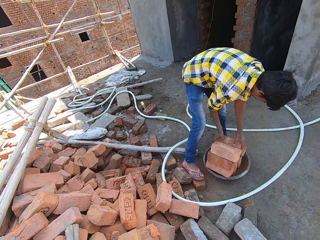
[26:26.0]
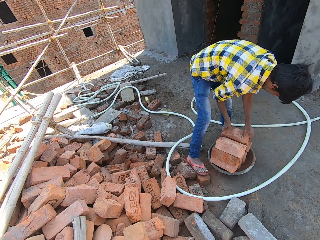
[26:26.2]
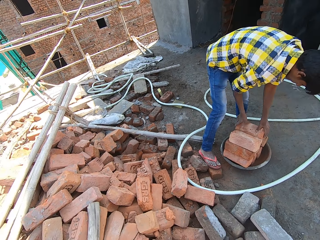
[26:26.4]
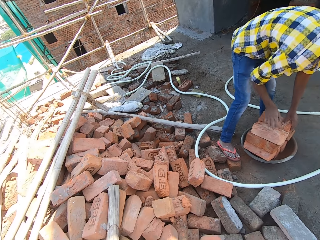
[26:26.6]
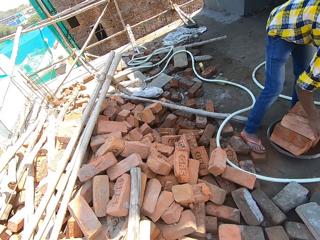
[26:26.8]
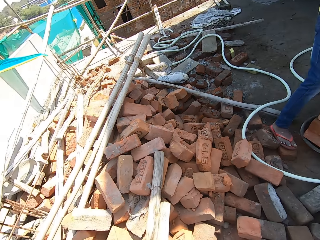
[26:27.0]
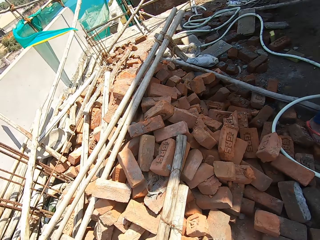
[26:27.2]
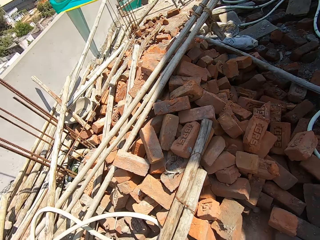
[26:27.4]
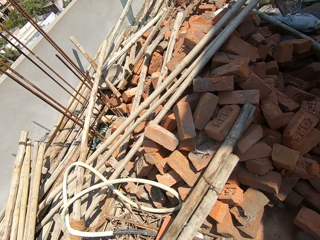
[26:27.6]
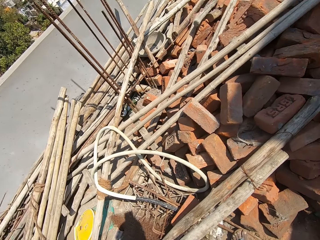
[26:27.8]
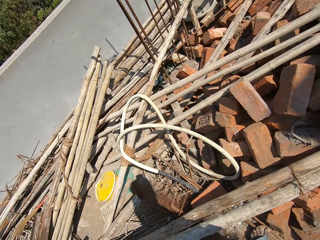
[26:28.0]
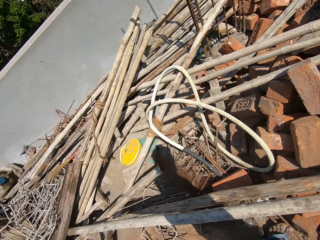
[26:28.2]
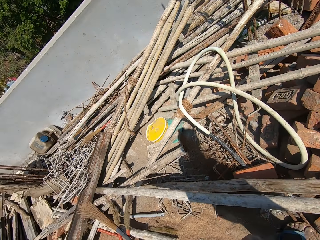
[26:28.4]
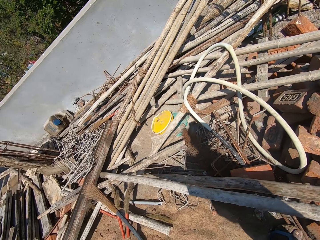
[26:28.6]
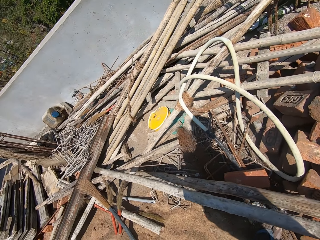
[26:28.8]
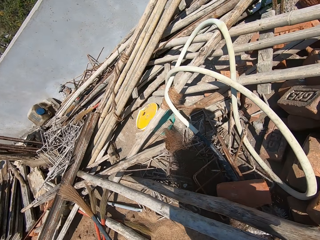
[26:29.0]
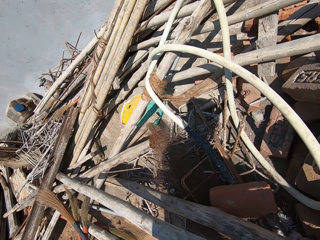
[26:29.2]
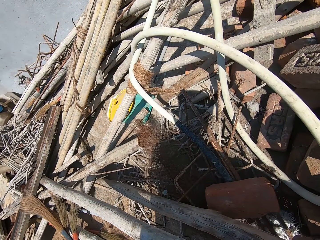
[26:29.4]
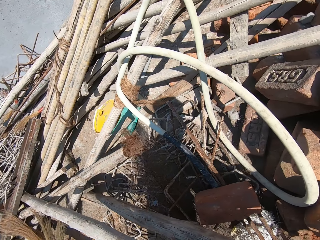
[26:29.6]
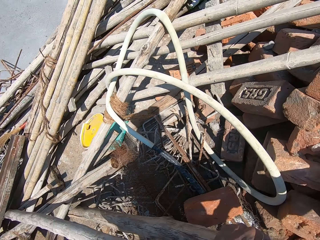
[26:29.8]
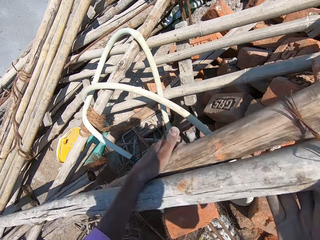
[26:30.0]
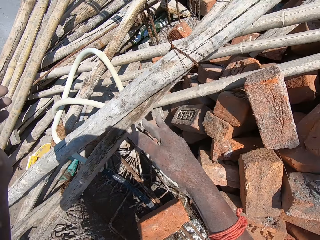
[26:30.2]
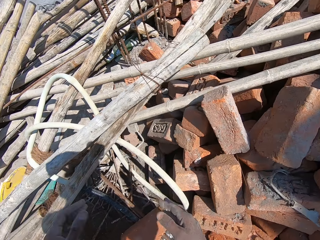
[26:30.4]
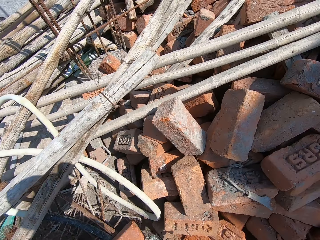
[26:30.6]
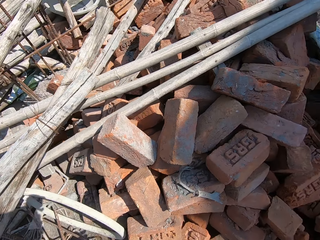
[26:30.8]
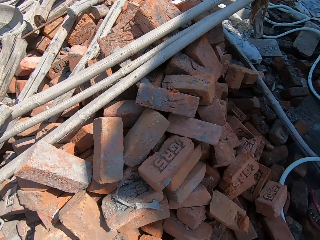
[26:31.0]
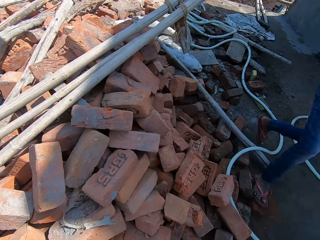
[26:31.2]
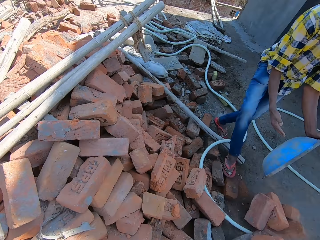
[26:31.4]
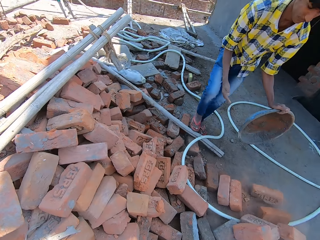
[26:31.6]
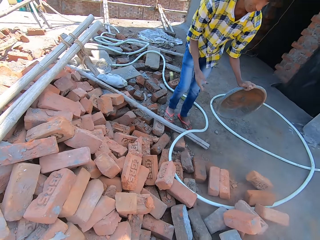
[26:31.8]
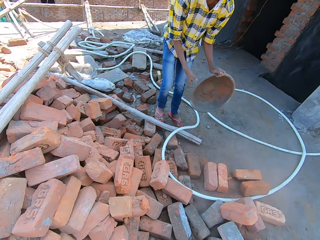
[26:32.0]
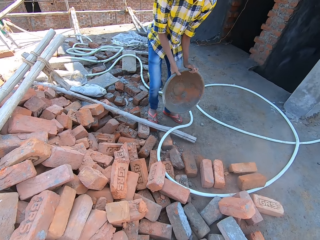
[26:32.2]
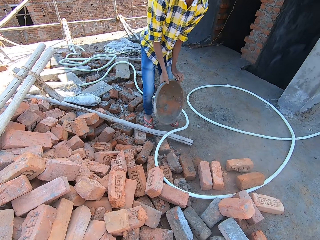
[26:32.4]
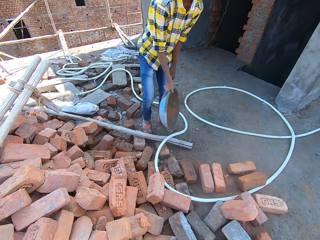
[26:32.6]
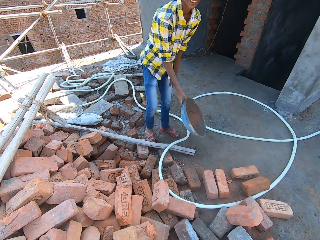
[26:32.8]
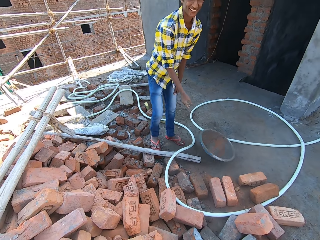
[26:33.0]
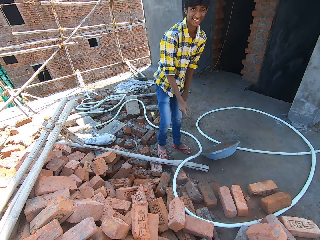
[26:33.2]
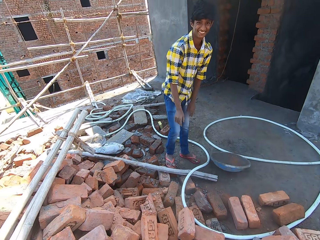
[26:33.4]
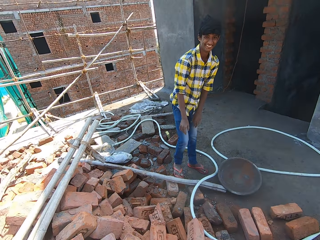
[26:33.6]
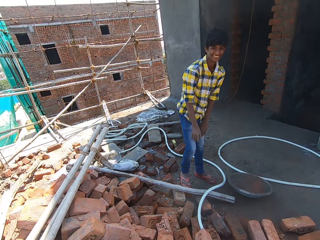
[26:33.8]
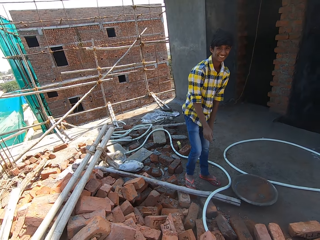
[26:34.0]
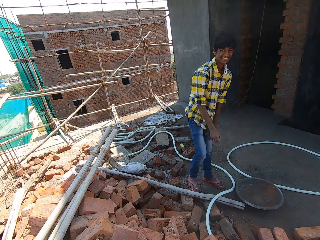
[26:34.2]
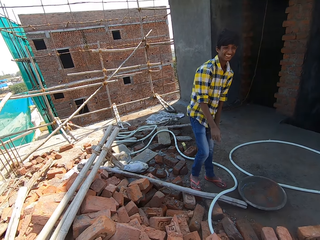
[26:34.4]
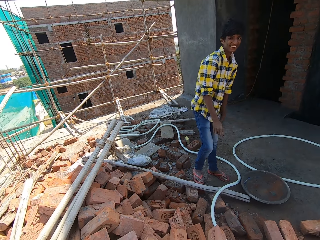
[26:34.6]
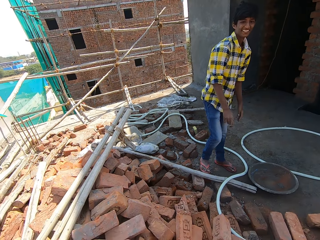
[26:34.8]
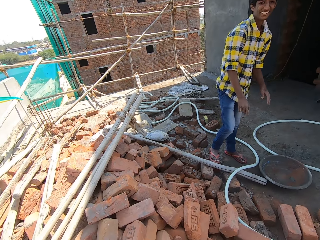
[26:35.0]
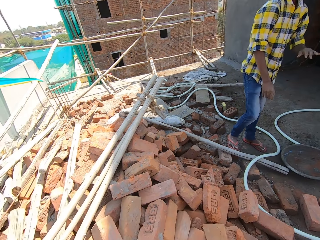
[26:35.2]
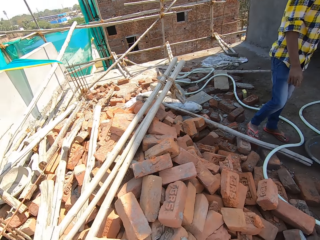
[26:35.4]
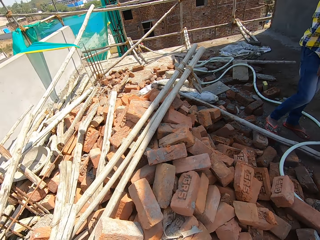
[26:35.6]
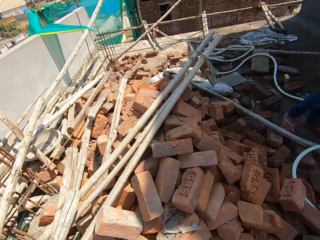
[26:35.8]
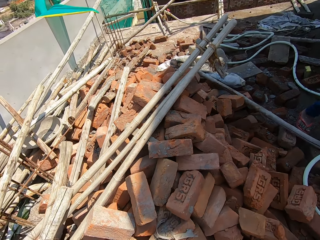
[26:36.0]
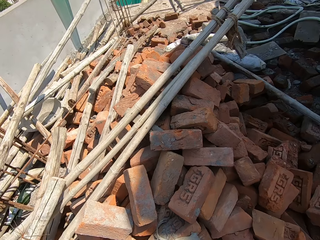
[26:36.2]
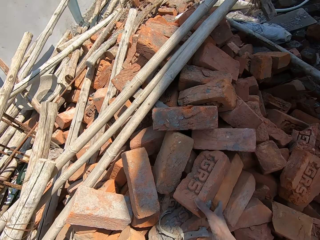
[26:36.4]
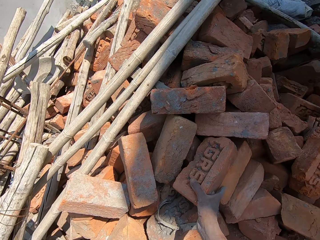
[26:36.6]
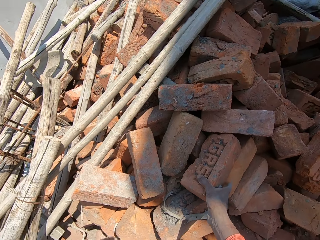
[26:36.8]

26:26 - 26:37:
A person adjusts the brick. The camera wearer interacts with the person. They move the wood. They pick up the poles and throw the poles. The person pours the bricks on the ground. The camera wearer stares at the bricks. The person drops the basin. The person stares at the camera wearer. The camera wearer interacts with the person.

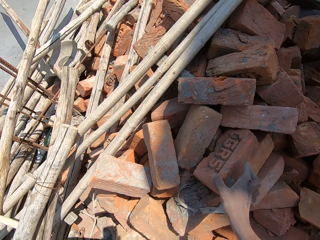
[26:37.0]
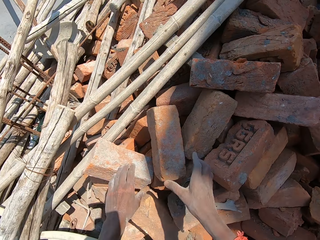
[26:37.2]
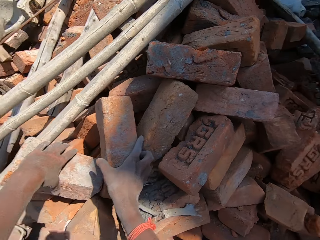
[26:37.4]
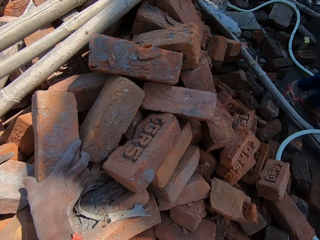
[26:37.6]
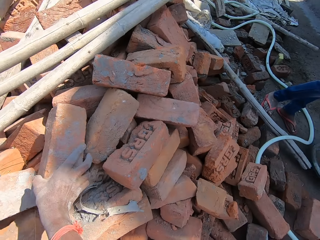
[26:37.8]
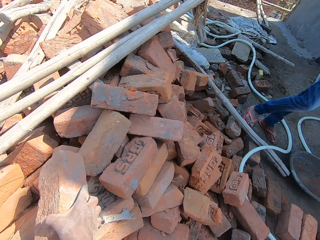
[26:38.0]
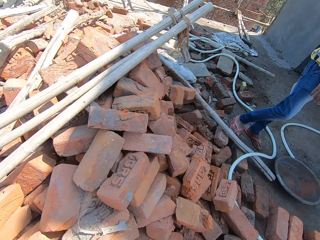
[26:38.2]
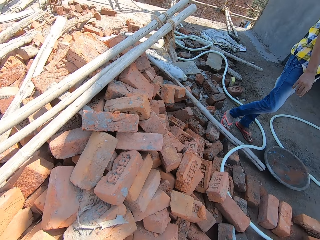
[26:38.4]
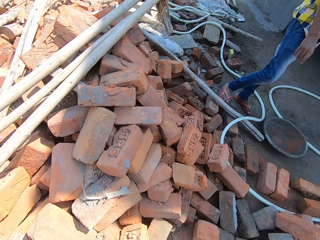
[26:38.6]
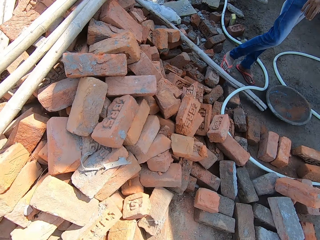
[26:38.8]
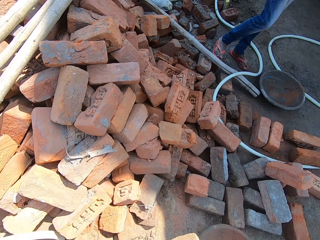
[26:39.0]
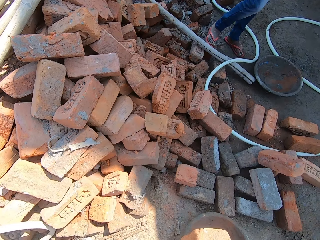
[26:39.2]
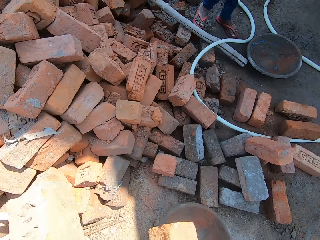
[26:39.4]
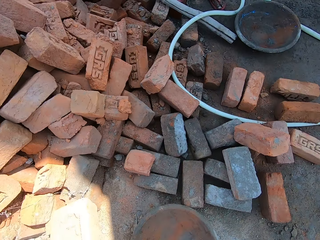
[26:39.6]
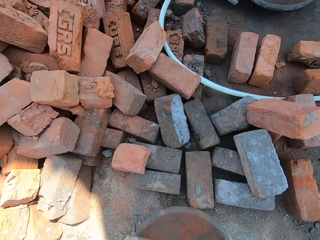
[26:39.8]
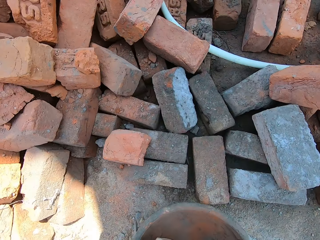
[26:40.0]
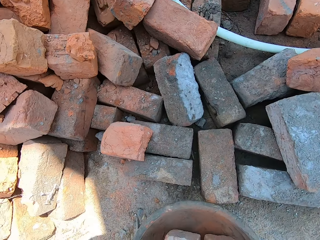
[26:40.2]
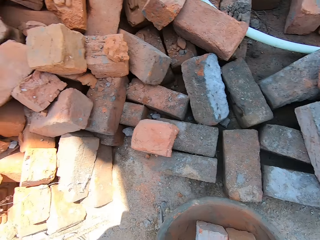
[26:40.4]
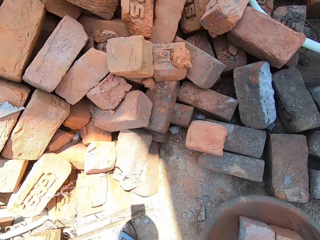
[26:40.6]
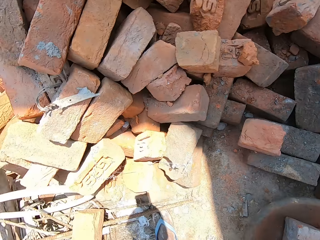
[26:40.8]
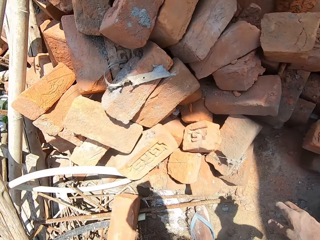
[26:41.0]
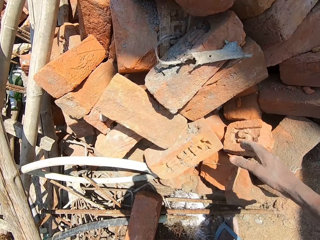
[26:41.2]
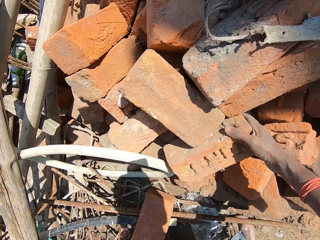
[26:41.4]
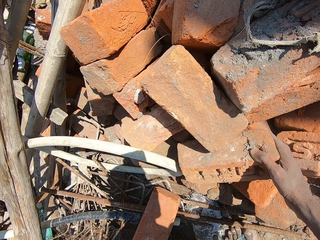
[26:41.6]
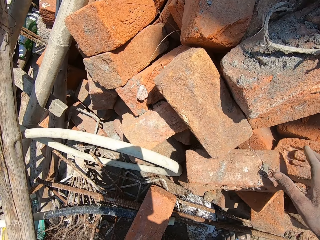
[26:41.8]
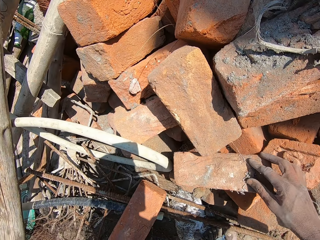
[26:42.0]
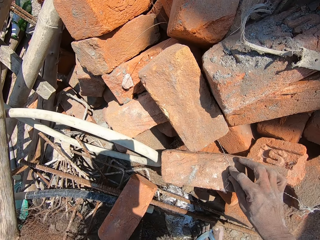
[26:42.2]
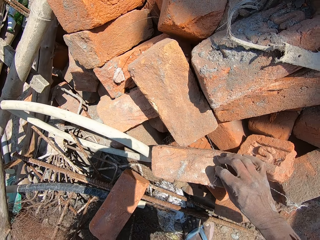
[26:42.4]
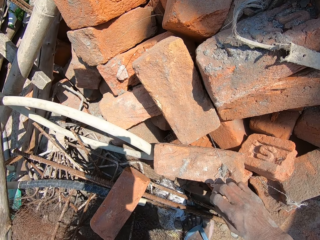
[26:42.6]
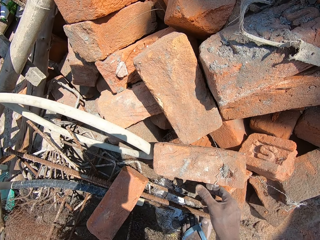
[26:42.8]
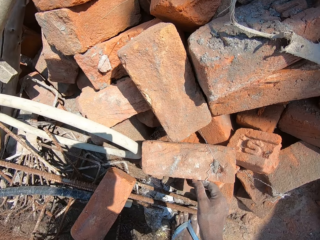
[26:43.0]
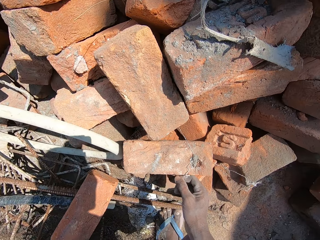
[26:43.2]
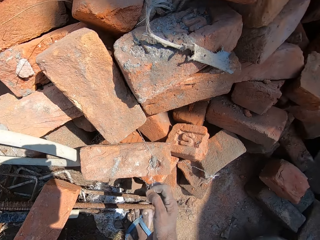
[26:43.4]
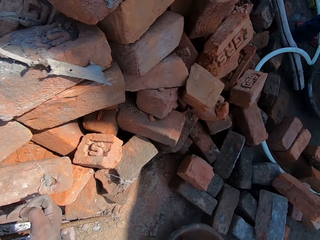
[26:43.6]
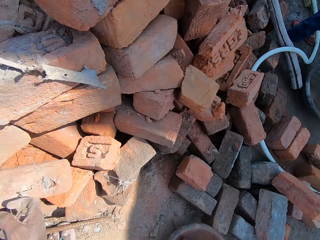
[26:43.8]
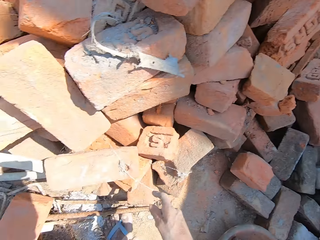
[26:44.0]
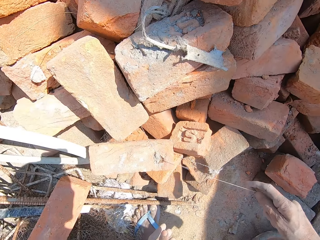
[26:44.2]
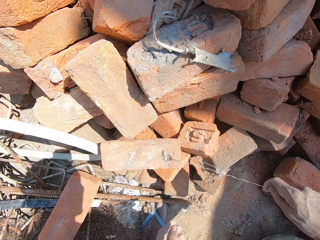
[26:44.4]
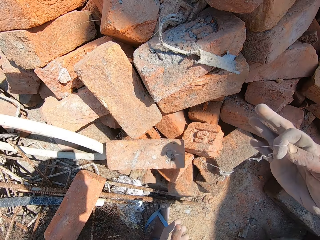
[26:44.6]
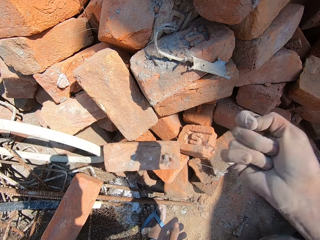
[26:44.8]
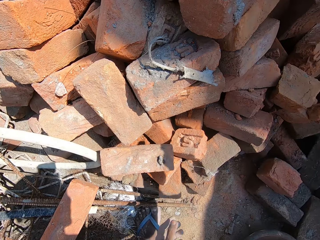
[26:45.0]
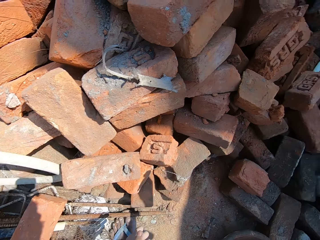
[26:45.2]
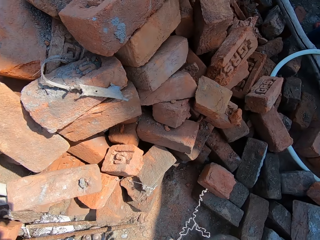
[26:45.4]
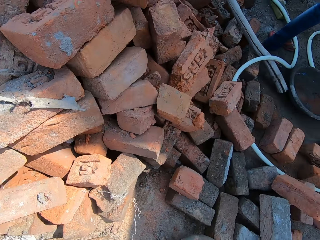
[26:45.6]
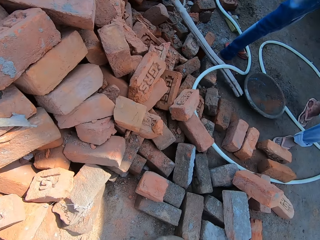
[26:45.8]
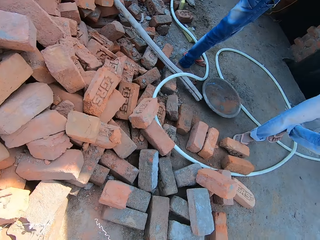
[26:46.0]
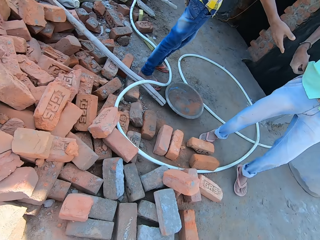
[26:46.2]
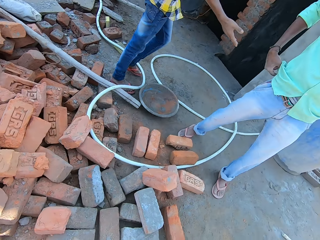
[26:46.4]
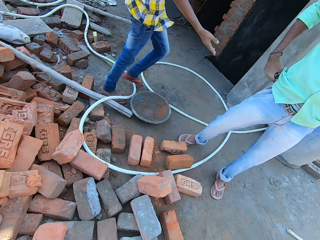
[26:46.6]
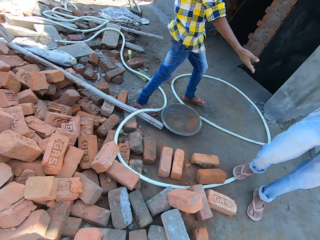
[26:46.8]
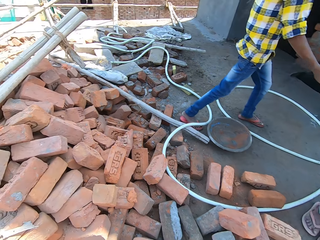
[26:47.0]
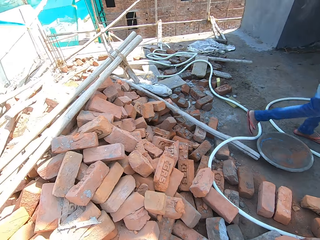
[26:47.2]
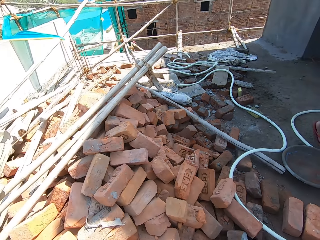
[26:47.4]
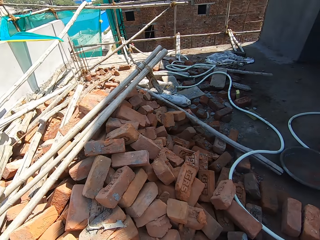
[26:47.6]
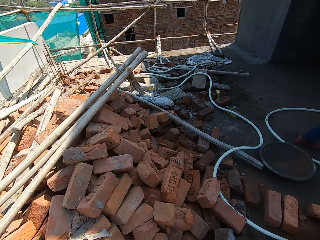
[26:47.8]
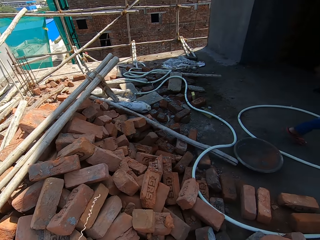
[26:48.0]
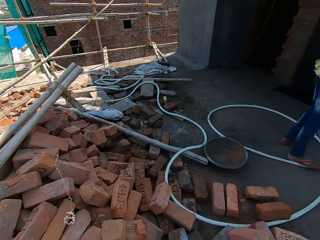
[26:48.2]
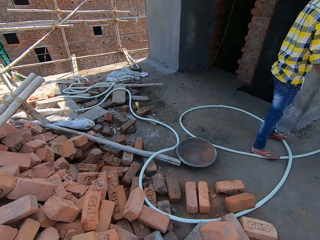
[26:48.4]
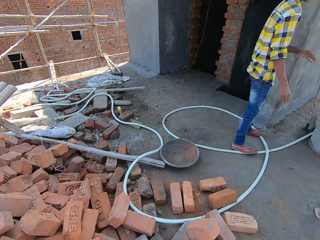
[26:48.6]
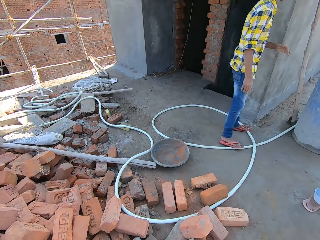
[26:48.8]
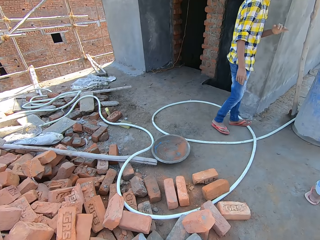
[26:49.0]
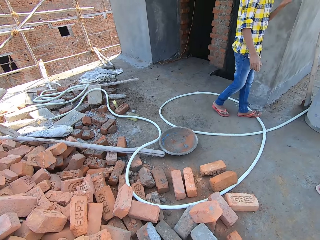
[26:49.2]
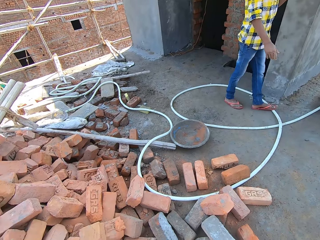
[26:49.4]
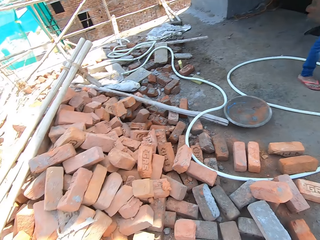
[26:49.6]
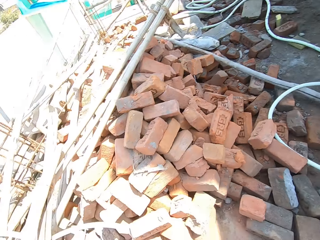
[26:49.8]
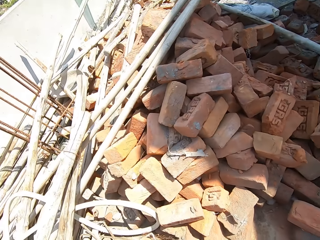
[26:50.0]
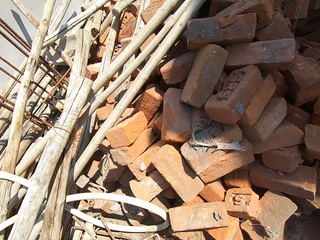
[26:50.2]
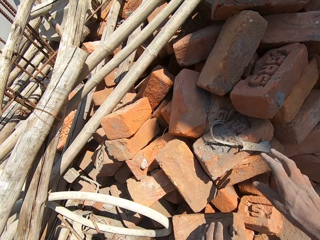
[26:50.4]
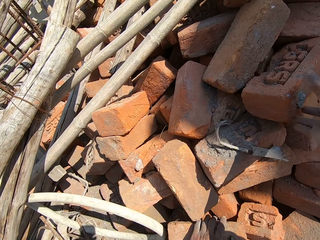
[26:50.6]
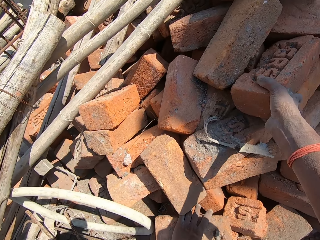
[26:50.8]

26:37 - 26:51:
The camera wearer touches the brick. They pick up the brick. They put the brick in the basin. They touch the brick. They move the hand. They remove the rod from the brick. They look around. A person stretches the hand. Another person walks towards the camera wearer. The first person walks around. The camera wearer interacts with a third person. The first person looks around.
